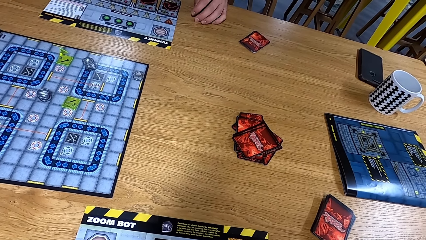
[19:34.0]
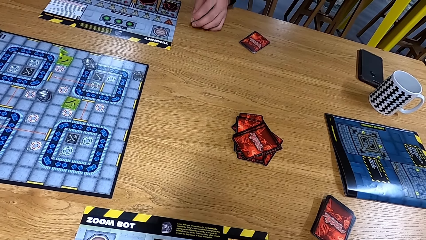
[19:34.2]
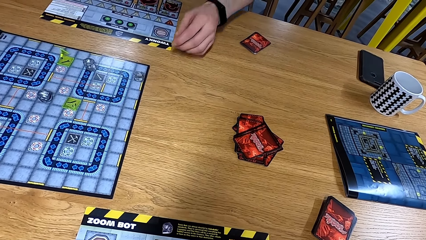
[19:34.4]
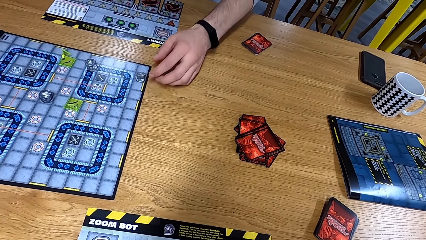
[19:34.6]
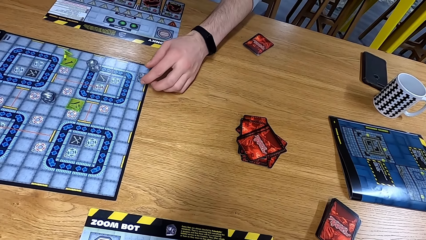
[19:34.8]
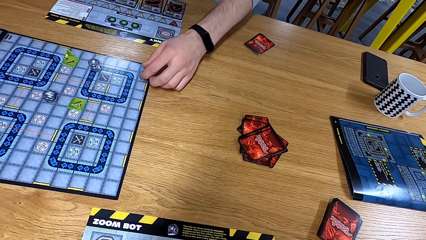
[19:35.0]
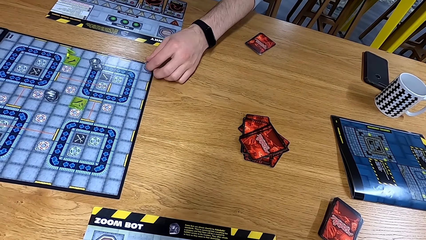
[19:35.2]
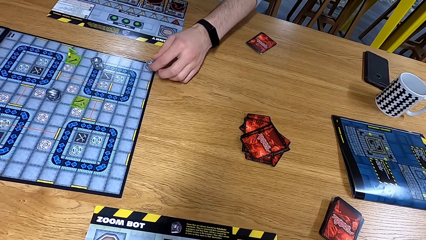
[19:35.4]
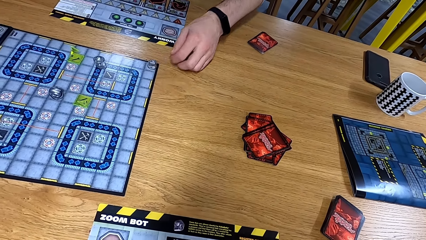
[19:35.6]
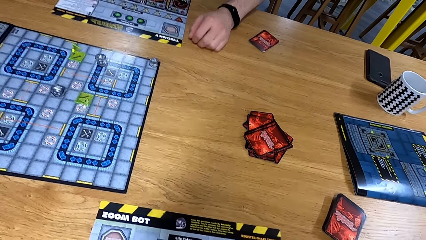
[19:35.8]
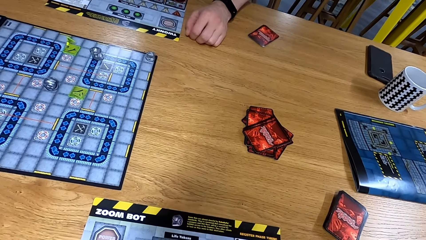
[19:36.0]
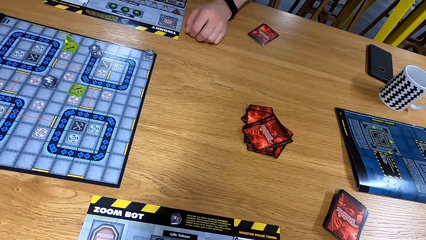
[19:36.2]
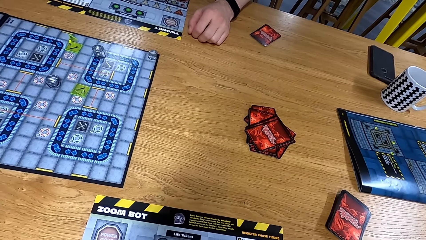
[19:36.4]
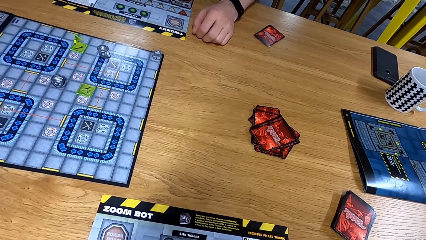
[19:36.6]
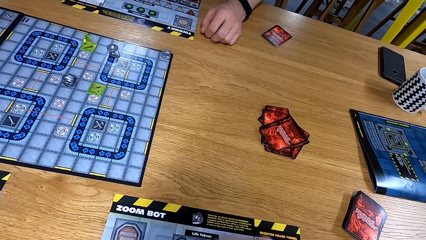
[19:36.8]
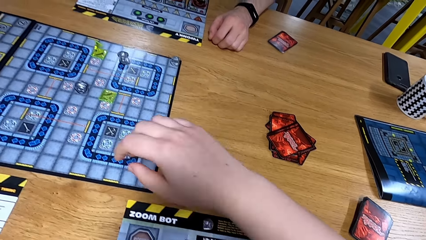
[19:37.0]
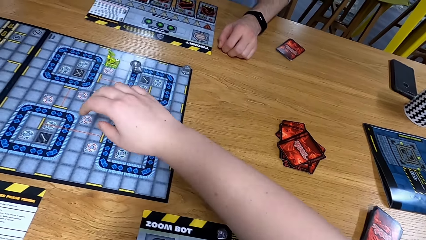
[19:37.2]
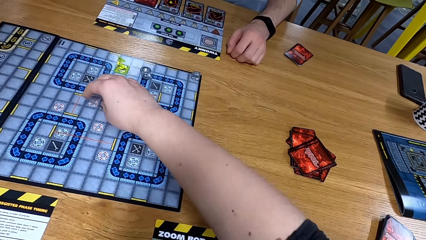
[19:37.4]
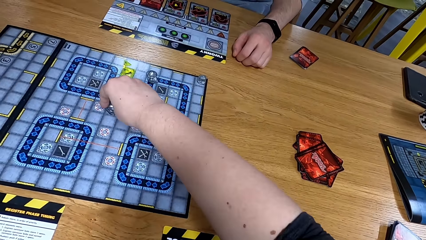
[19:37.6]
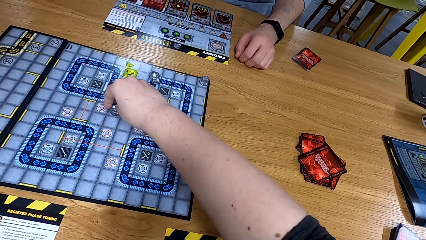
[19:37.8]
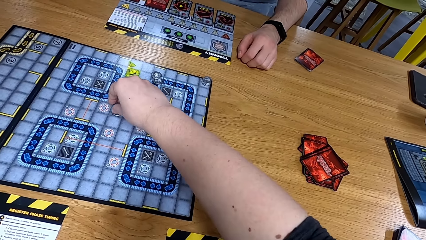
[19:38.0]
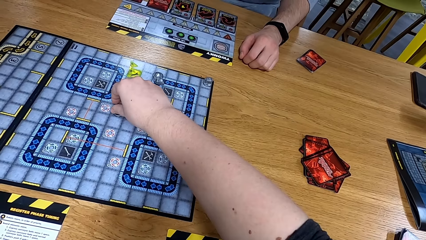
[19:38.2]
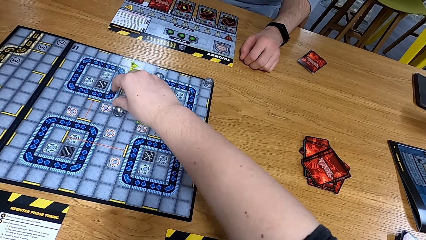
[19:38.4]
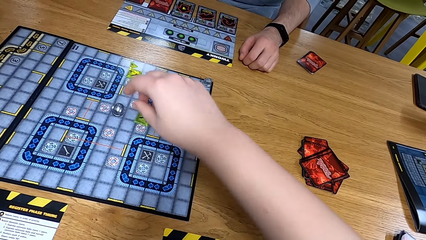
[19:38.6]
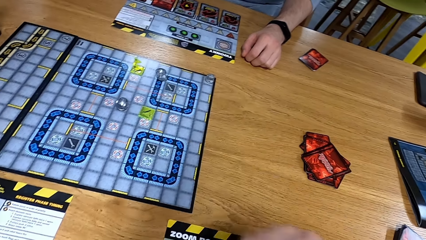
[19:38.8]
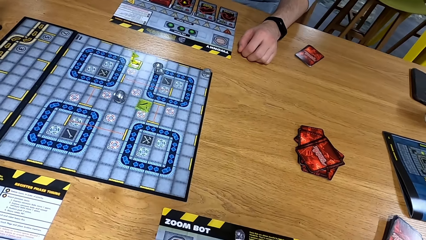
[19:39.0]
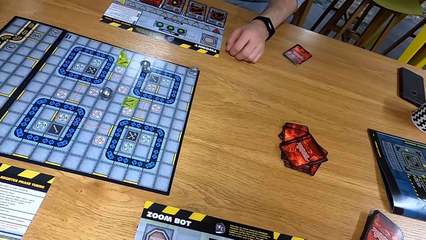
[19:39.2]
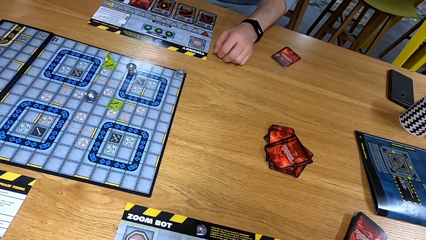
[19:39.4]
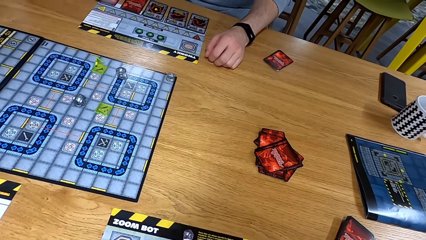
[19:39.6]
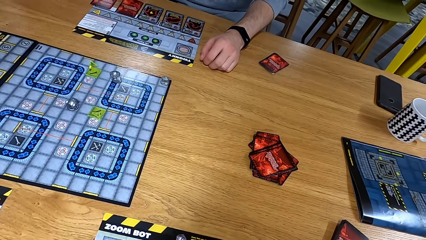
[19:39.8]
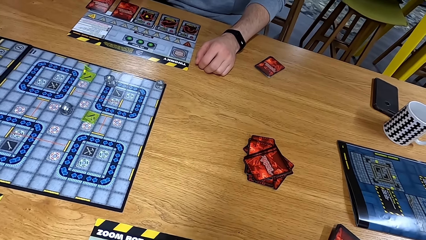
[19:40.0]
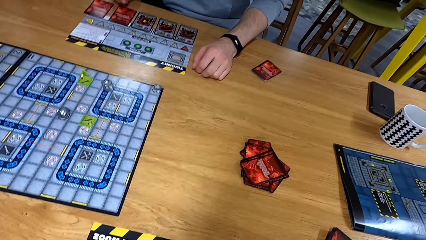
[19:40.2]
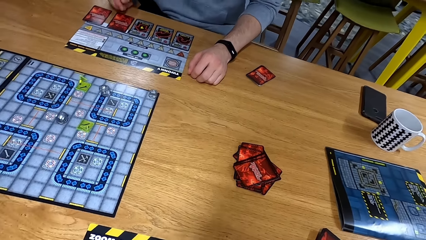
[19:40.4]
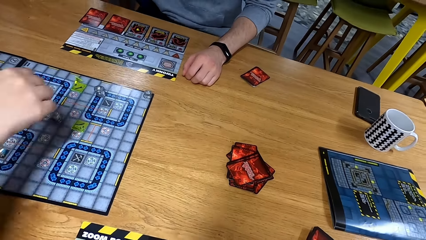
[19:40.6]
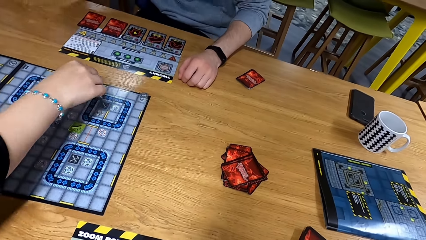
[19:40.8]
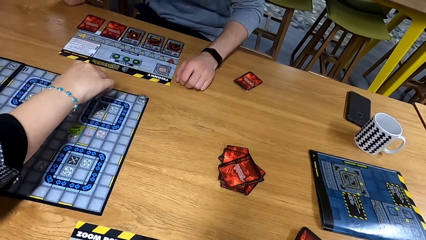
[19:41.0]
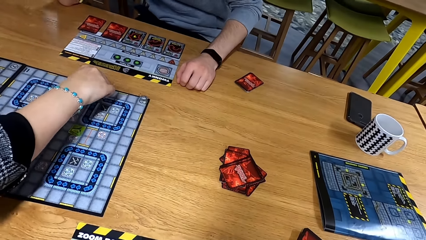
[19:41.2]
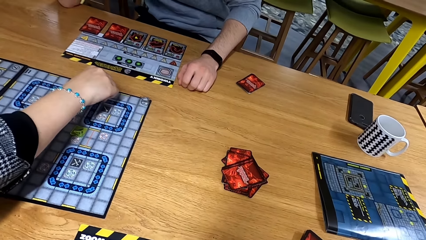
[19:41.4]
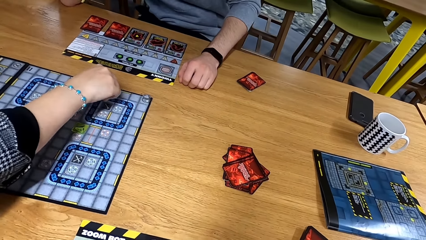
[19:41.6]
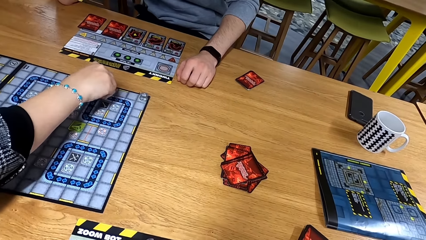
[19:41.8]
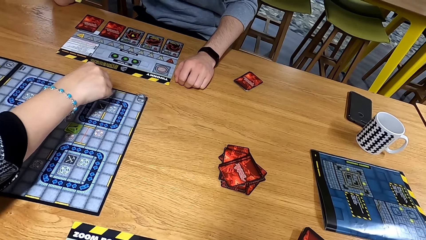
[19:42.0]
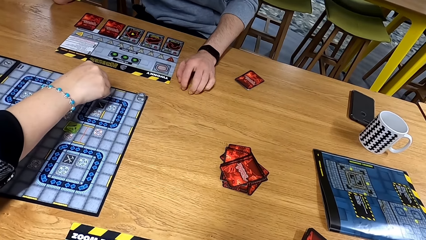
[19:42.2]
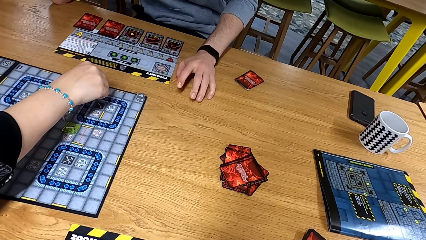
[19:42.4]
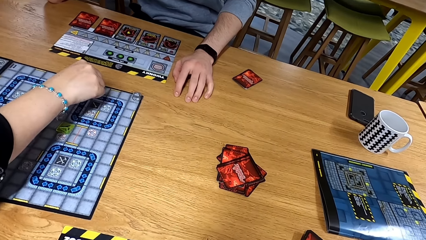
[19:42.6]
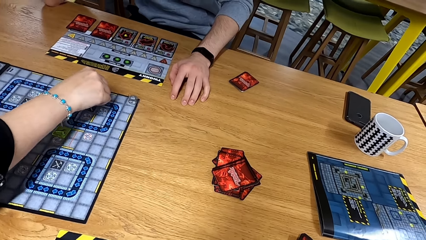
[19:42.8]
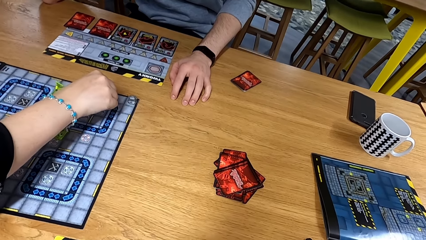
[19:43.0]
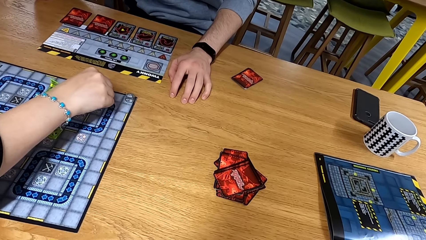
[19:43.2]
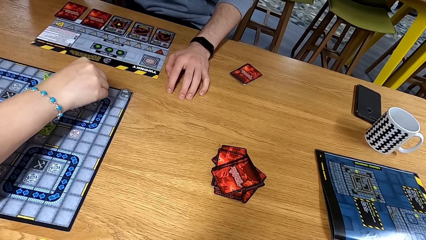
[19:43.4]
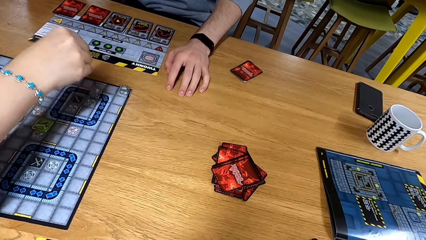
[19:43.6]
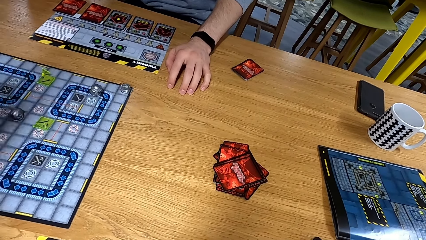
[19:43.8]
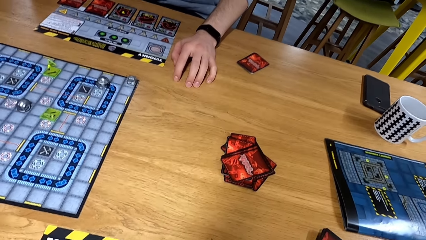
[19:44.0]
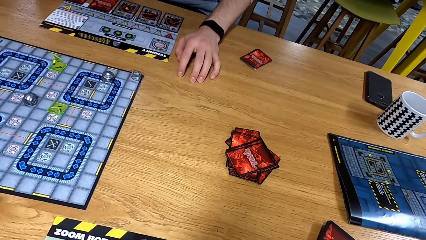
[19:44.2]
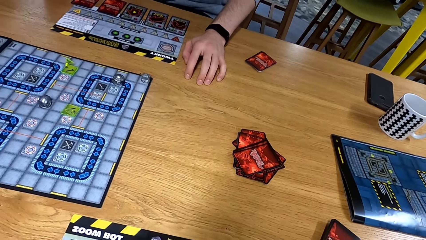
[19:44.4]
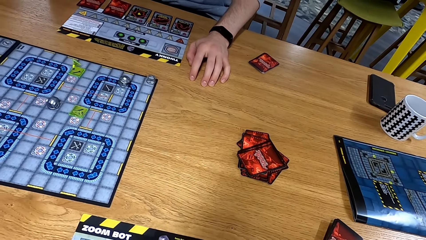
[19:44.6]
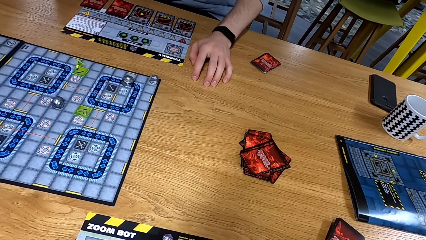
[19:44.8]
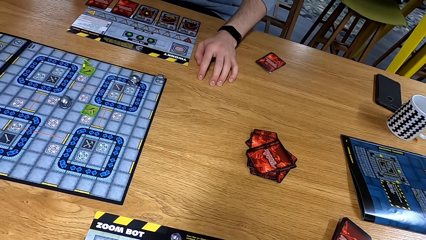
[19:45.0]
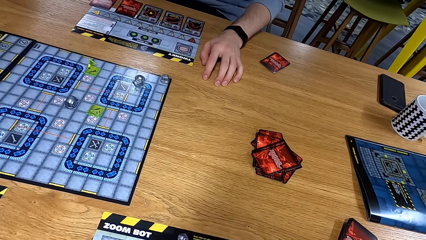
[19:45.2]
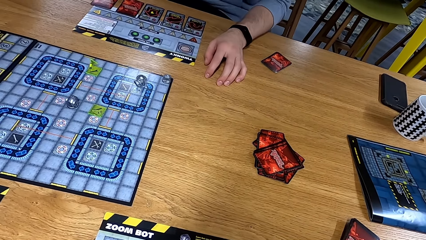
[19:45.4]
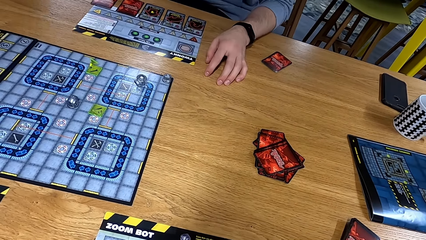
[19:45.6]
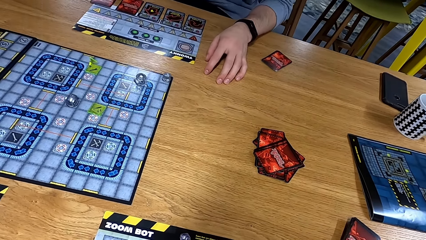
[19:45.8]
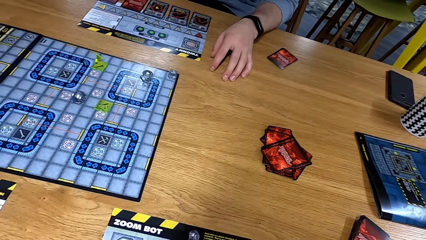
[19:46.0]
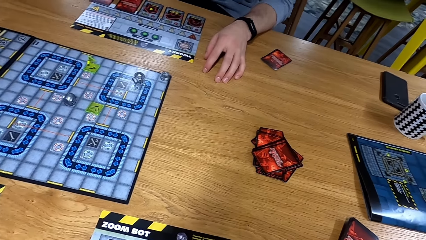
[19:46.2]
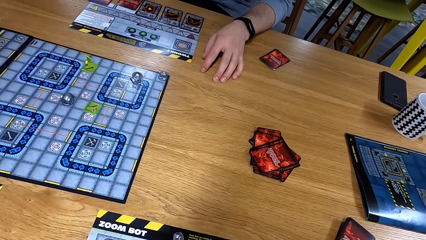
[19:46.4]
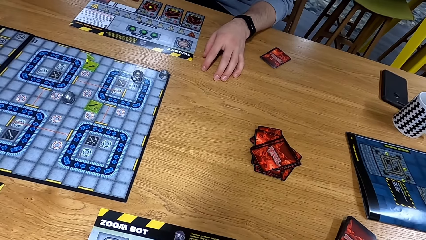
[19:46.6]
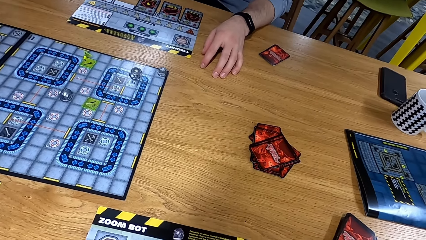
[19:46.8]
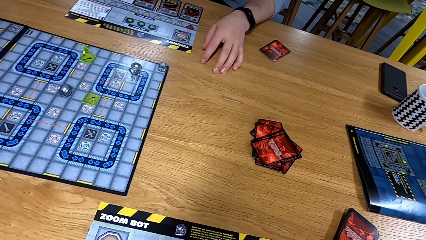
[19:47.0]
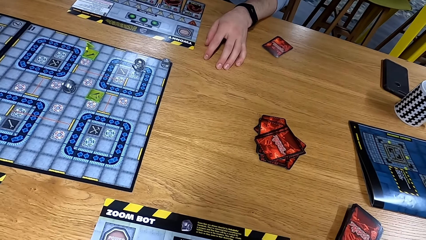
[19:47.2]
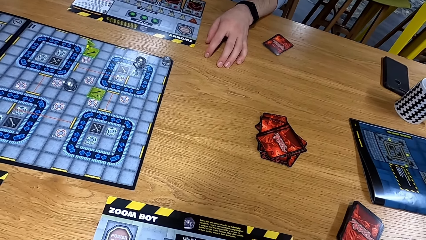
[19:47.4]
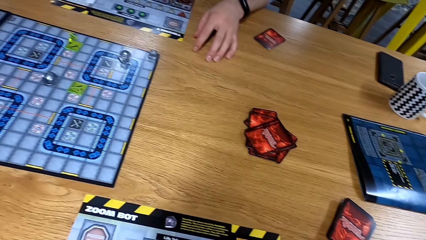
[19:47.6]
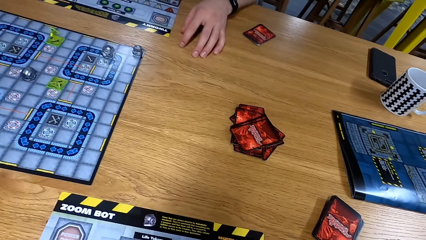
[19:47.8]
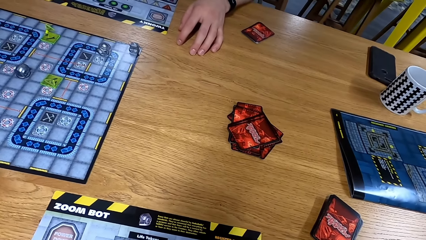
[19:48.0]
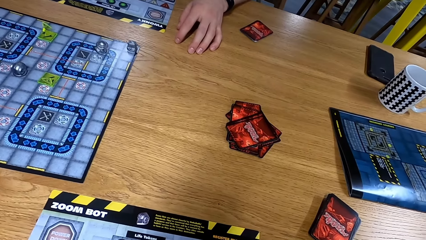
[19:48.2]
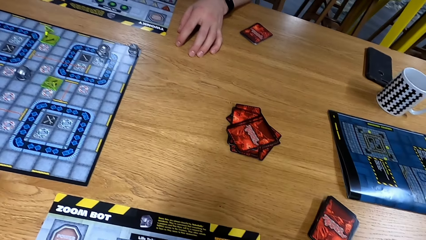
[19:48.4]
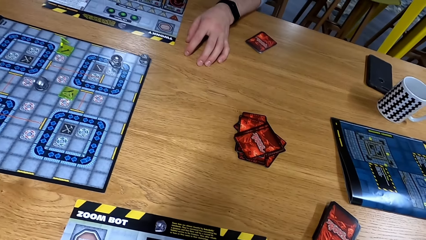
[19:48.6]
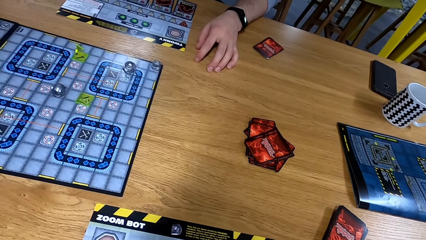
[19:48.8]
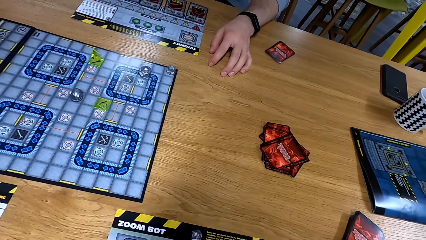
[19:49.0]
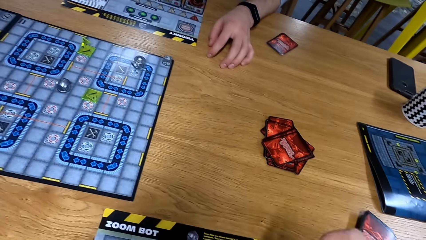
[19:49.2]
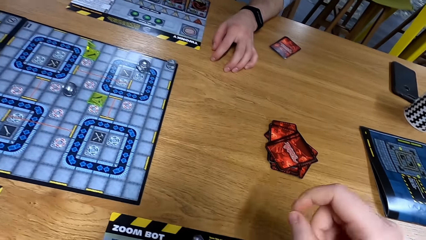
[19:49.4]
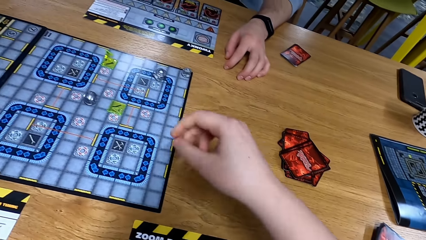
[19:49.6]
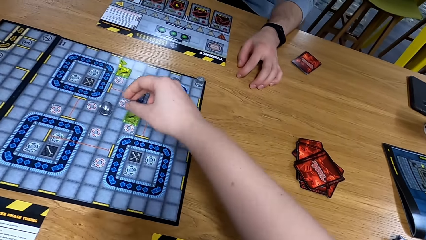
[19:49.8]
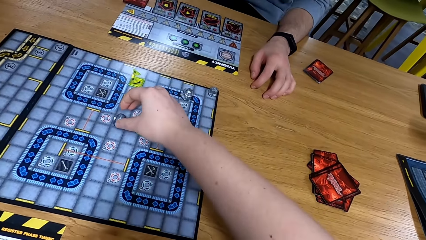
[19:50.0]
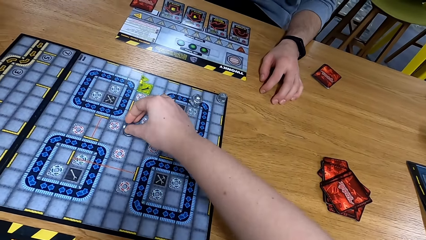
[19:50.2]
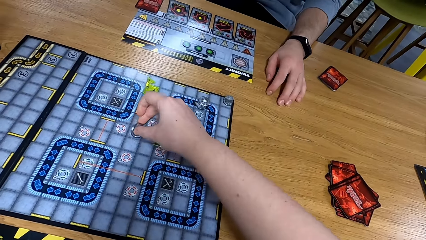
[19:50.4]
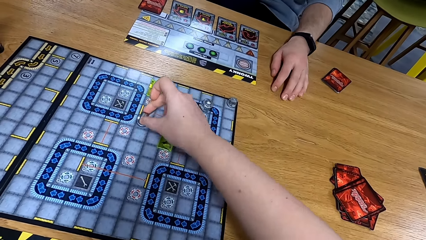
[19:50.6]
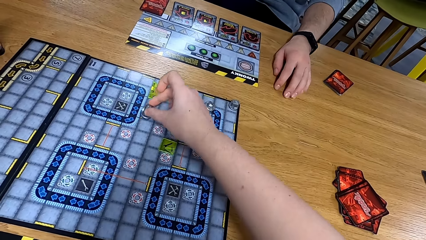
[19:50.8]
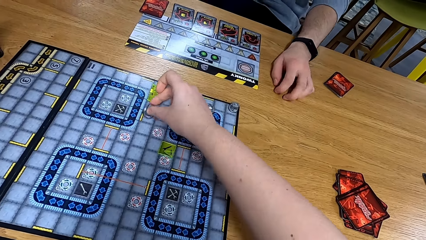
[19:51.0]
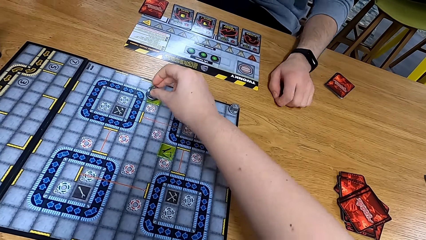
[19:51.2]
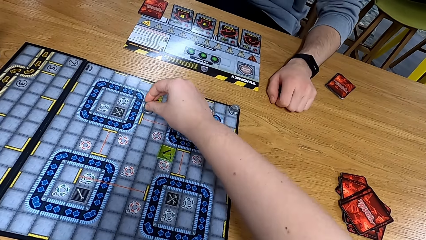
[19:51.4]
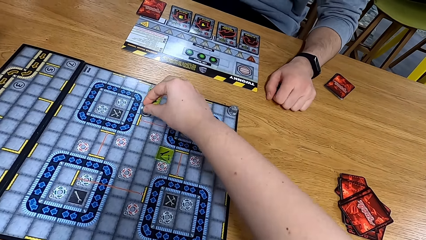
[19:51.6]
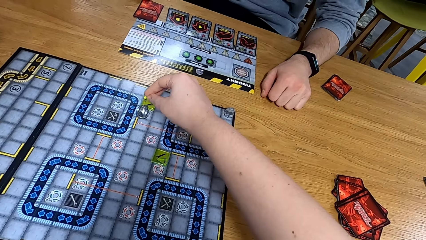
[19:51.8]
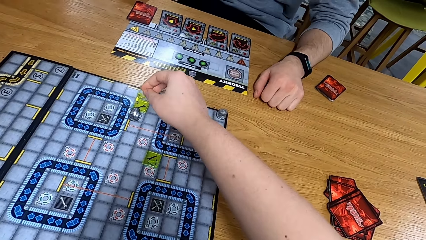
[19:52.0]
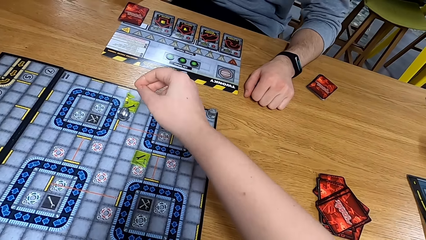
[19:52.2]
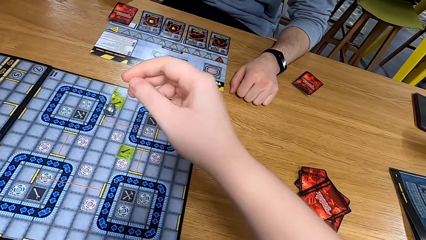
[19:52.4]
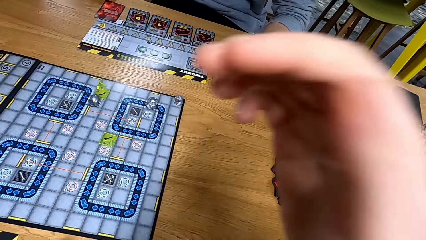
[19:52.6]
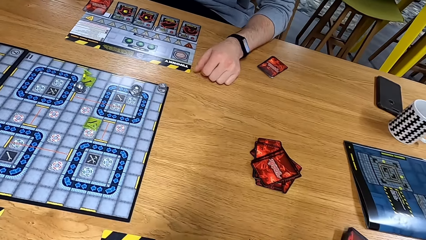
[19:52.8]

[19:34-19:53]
A man moves dice on the playing board and turns a card. The camera wearer moves dice on the playing board. Another man moves dice on the playing board. The camera wearer looks at the table. They move the dice on the playing board.
